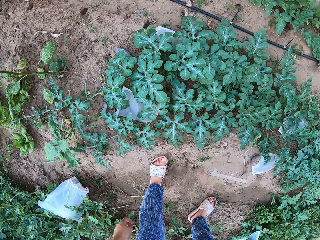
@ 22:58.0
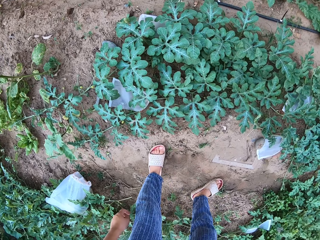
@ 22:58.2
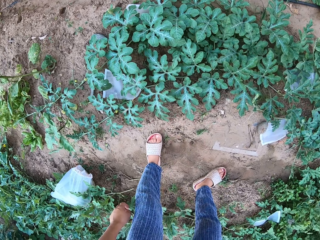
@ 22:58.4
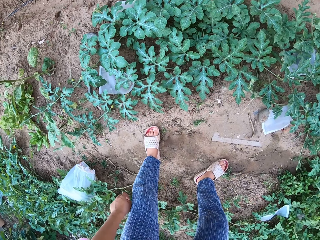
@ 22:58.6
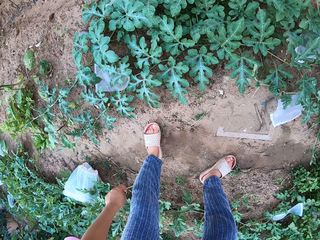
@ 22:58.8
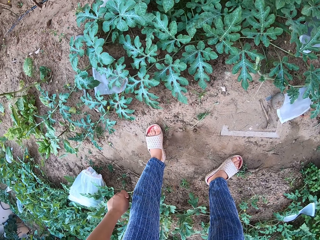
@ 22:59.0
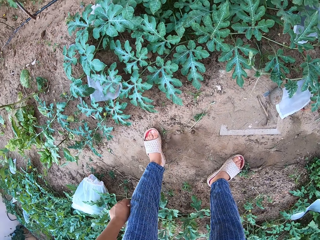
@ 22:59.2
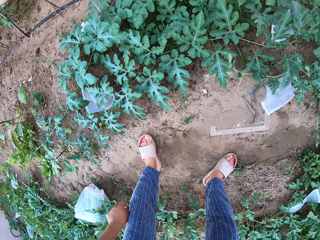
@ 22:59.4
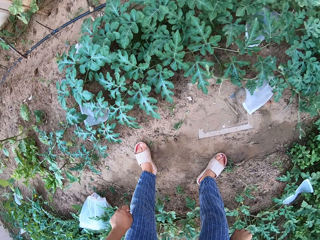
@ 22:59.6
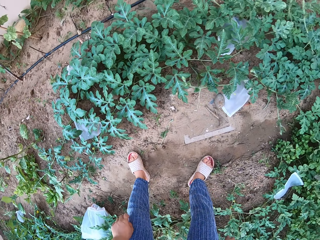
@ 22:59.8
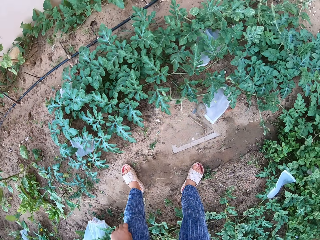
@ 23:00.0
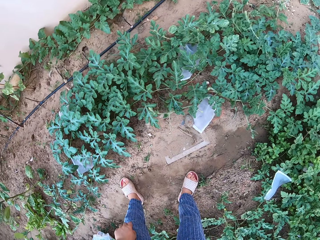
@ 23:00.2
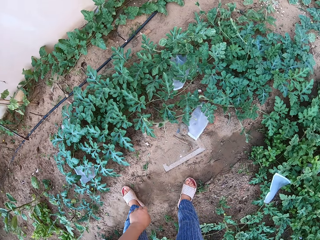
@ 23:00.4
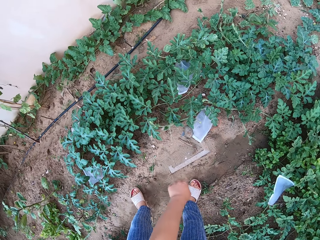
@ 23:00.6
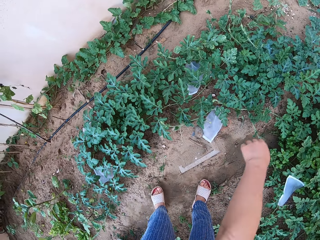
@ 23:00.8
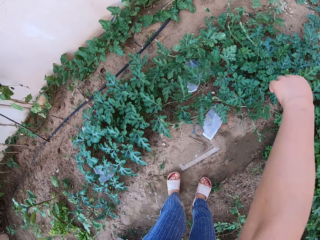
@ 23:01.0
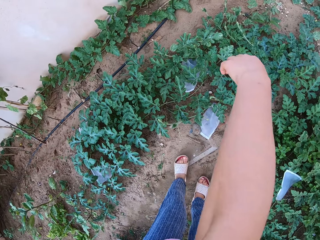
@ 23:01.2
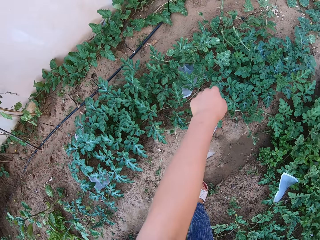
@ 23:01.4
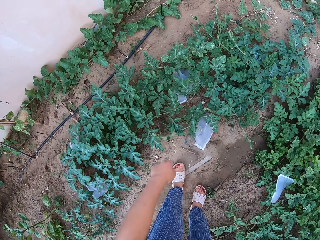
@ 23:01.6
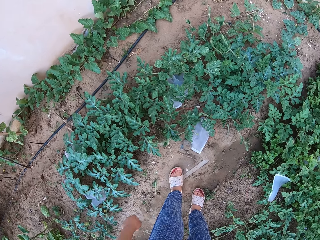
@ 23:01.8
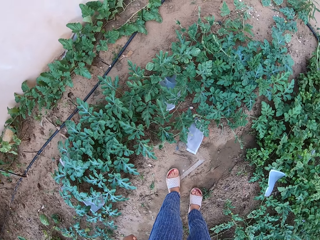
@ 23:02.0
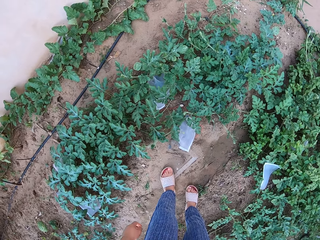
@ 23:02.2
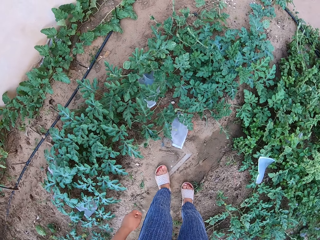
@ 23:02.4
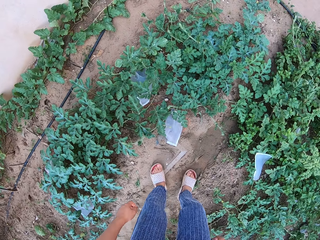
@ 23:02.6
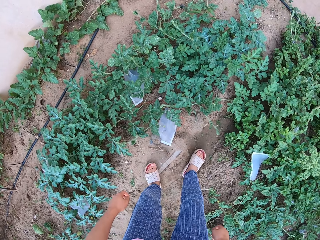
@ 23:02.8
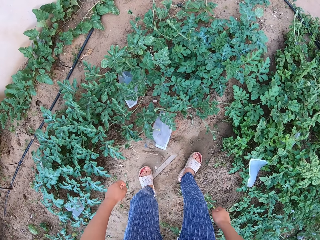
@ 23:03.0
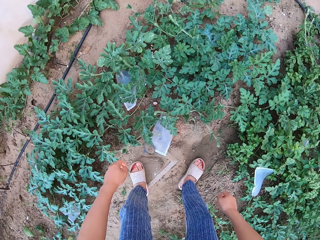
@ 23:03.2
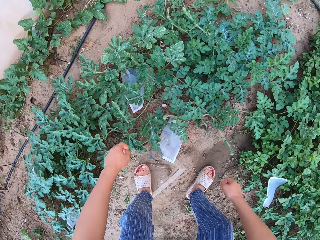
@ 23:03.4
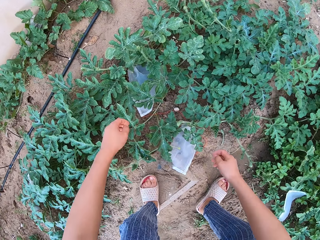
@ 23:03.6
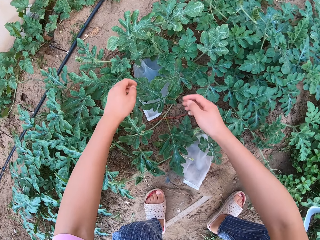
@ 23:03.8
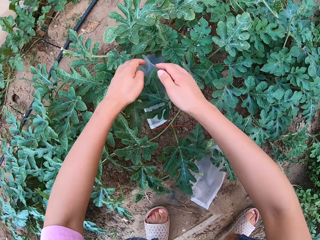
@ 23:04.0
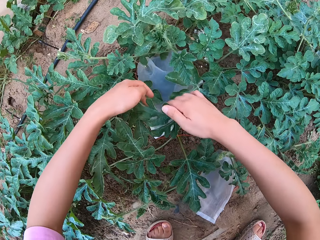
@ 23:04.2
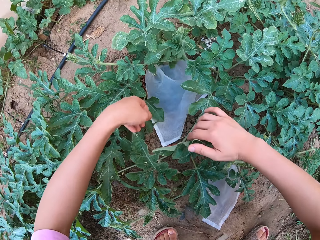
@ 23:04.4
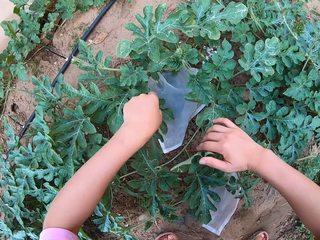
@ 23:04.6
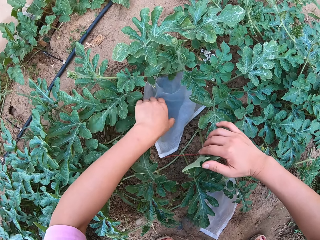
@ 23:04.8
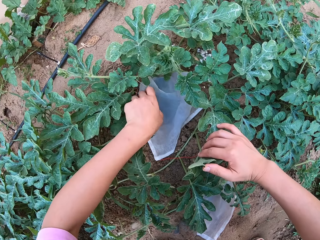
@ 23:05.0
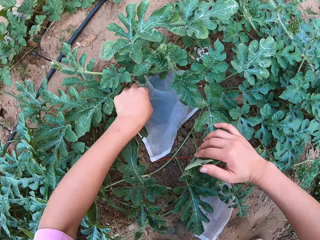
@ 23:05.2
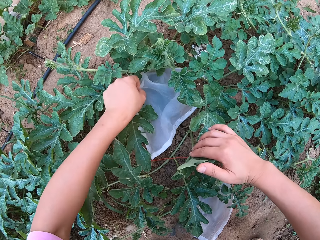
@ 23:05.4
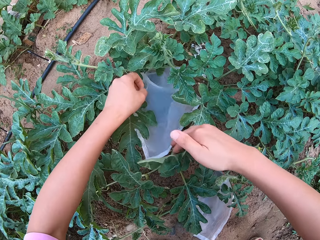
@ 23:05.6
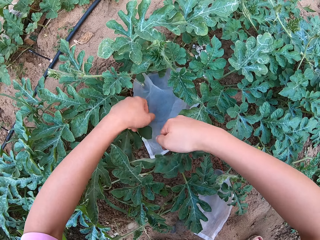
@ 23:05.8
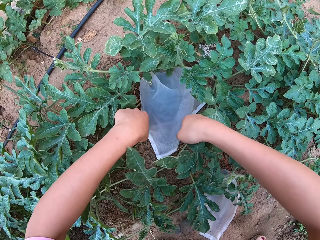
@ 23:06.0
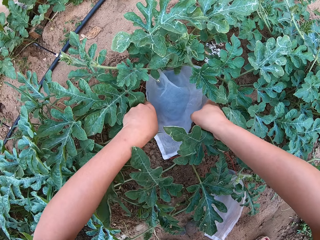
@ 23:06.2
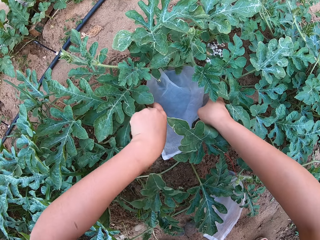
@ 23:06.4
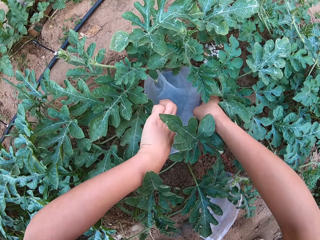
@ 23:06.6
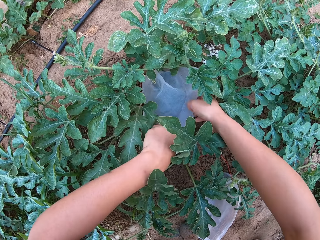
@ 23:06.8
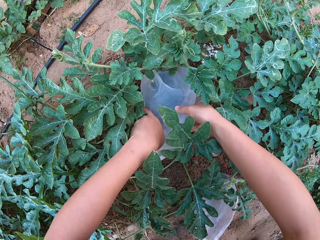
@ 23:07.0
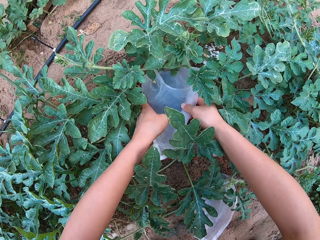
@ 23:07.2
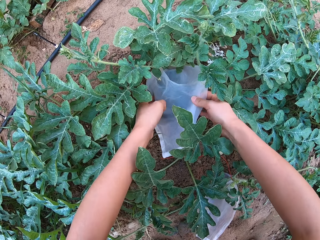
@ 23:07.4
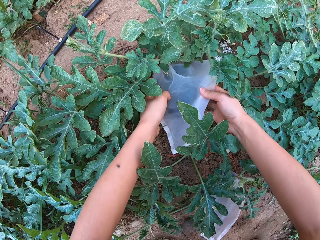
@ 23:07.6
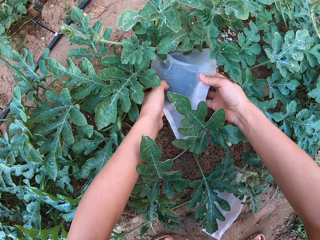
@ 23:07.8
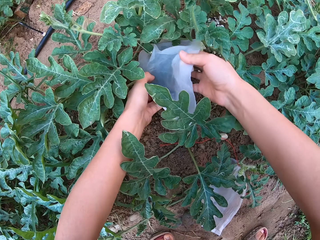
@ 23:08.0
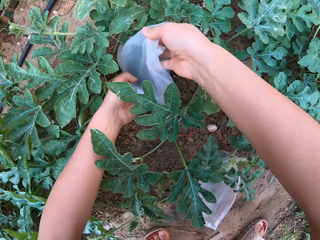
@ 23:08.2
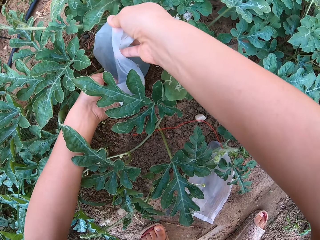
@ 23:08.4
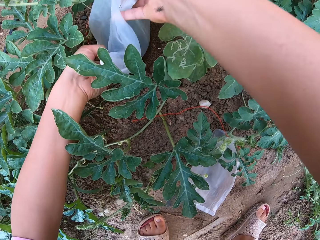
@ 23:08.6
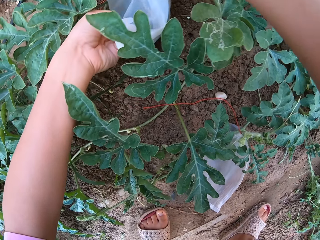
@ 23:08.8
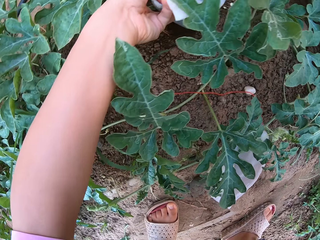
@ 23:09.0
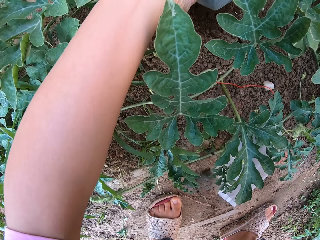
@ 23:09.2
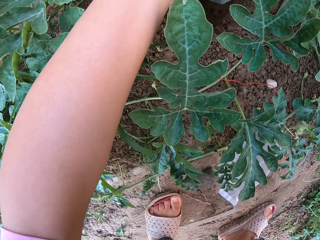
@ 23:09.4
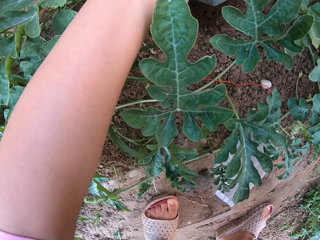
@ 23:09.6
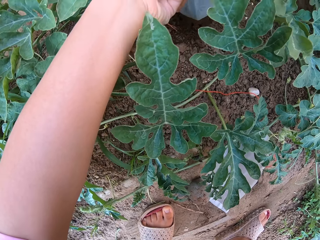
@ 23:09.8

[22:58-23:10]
The camera wearer bends down and touches the plant leaves. They look at the watermelon in the cellophane bag.

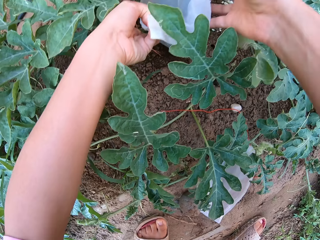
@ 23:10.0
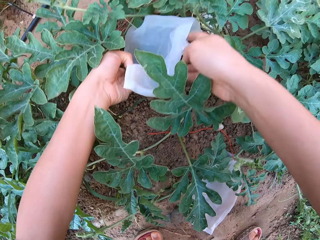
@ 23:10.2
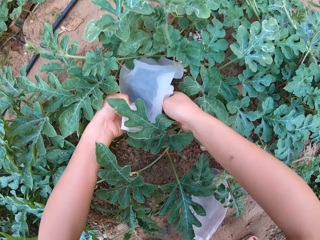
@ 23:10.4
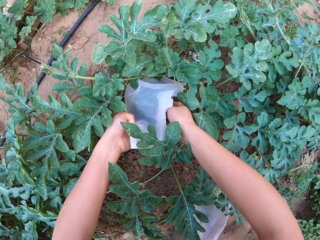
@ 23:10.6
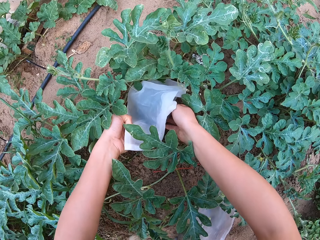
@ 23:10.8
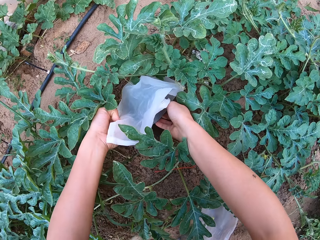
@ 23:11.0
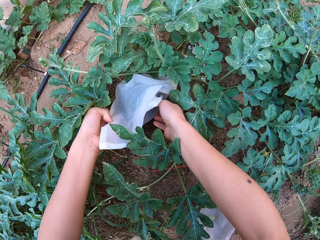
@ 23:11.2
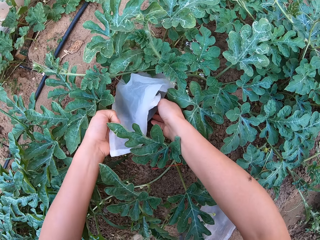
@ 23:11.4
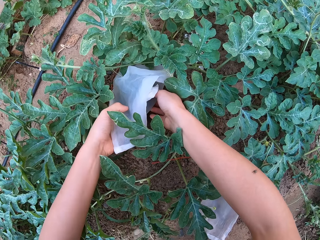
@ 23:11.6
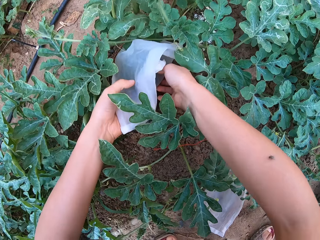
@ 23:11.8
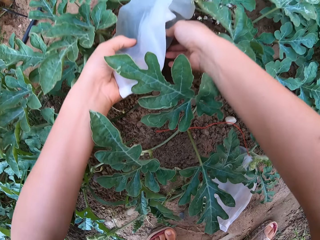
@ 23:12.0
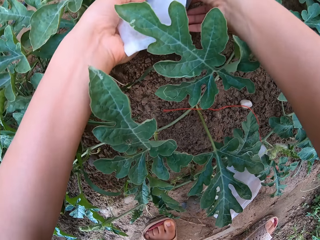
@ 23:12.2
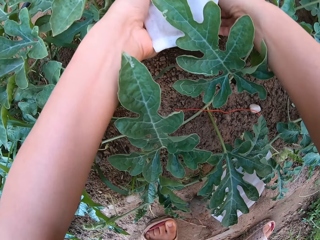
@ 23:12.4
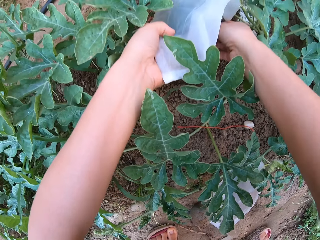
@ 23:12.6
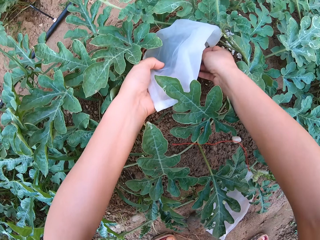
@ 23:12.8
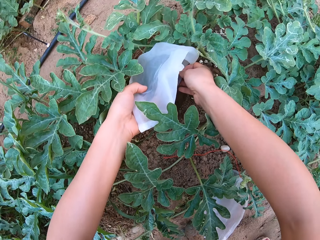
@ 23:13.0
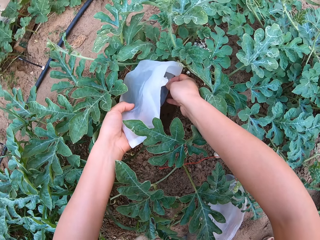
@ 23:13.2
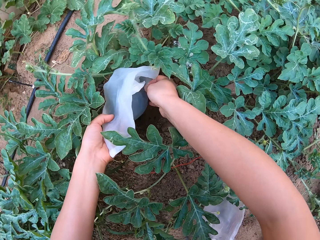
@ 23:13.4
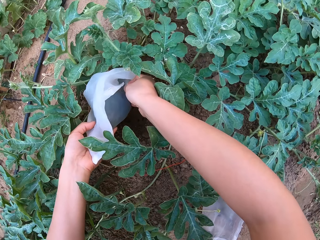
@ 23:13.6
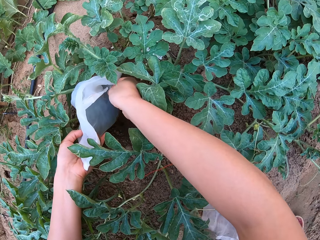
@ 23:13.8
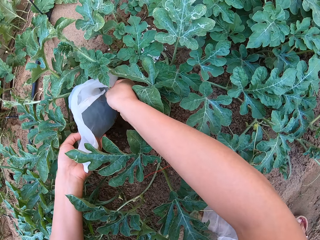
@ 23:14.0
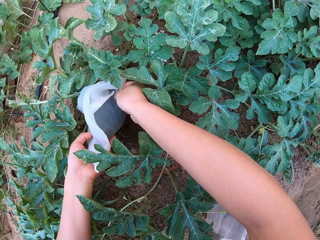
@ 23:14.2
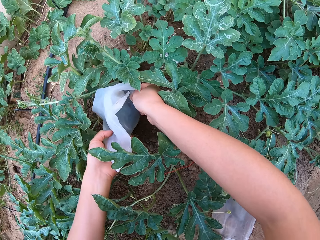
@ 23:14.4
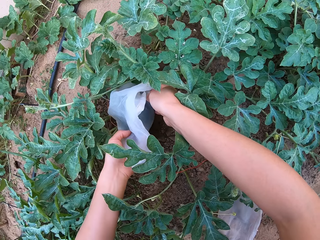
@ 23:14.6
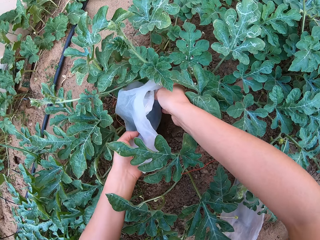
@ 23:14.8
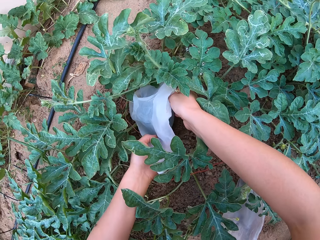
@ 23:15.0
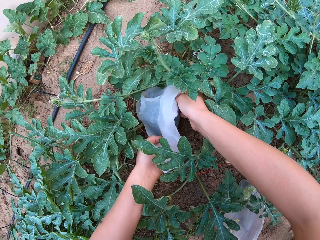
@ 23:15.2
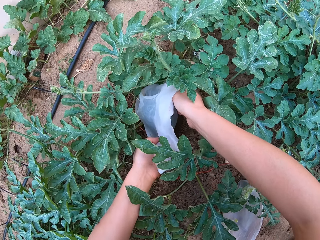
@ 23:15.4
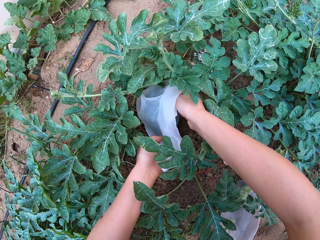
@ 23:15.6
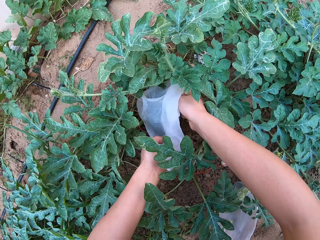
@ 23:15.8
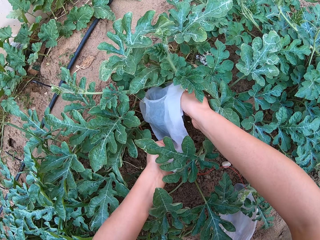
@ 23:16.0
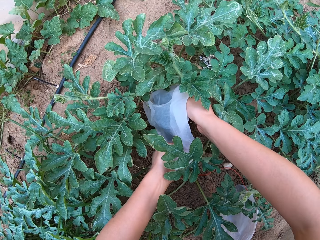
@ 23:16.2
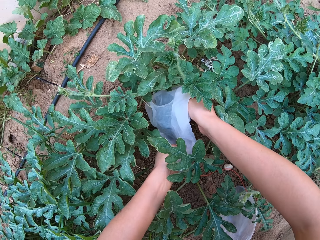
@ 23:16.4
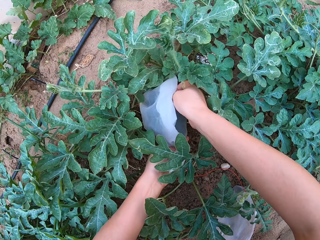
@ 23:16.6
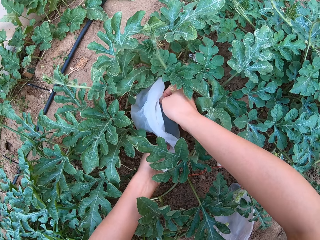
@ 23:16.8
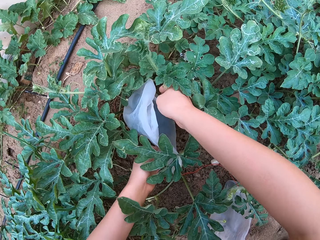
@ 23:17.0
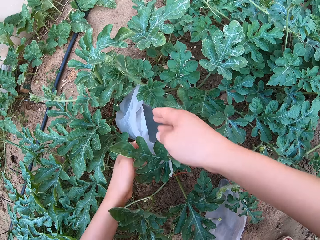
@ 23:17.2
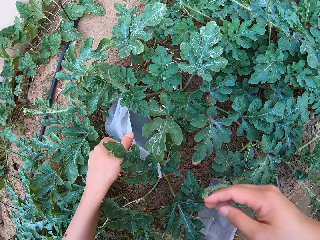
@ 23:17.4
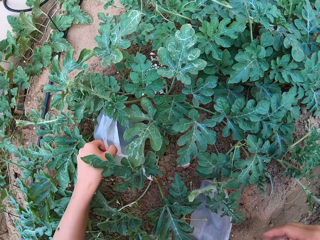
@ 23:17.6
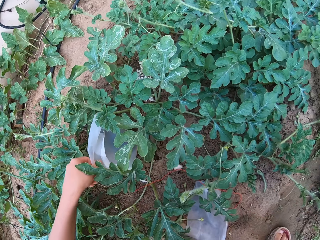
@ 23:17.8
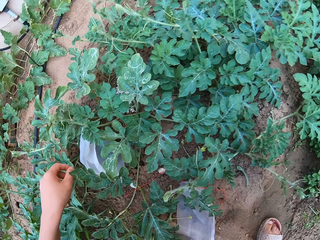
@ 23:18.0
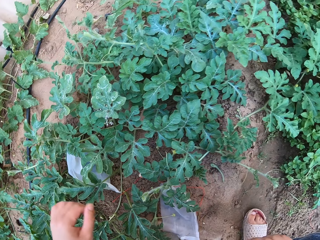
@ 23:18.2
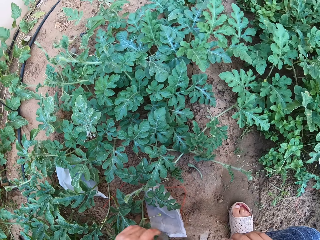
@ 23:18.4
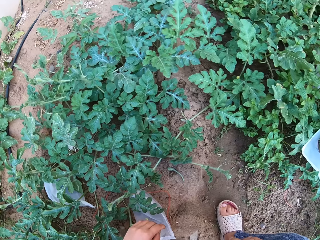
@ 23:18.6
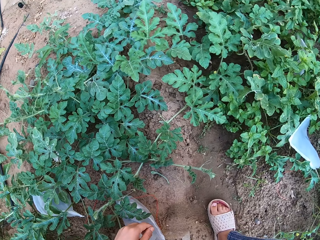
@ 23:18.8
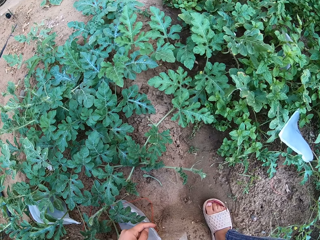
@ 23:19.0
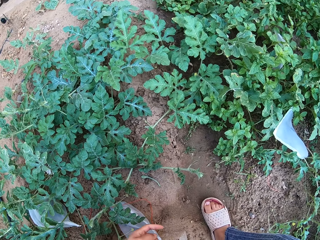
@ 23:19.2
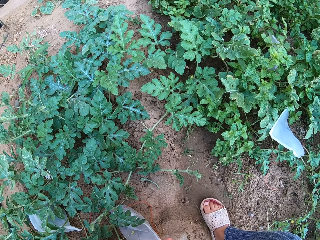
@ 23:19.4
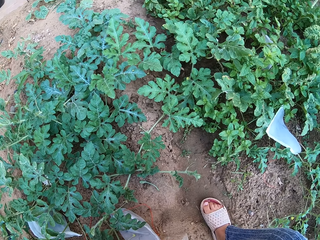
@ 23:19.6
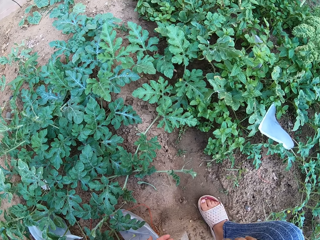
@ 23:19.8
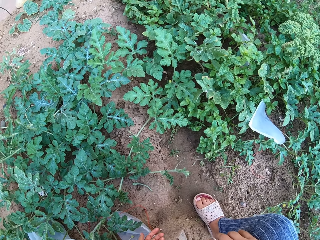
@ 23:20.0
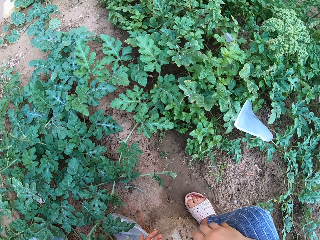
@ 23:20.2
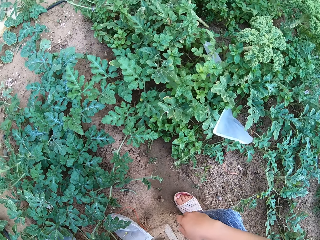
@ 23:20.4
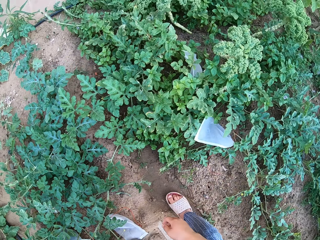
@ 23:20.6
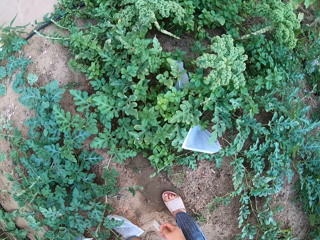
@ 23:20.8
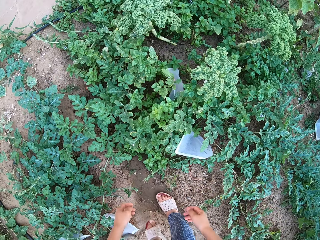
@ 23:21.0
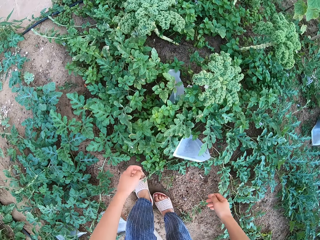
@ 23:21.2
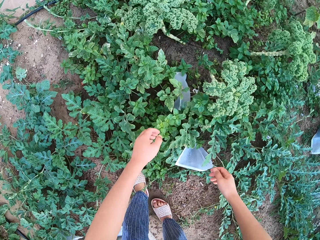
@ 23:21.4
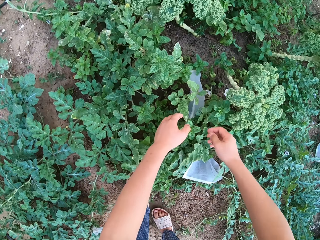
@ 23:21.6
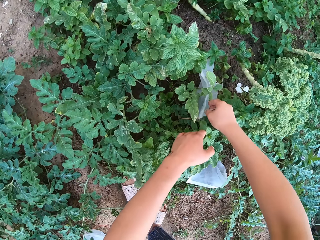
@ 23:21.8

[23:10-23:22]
The camera wearer stands up.
